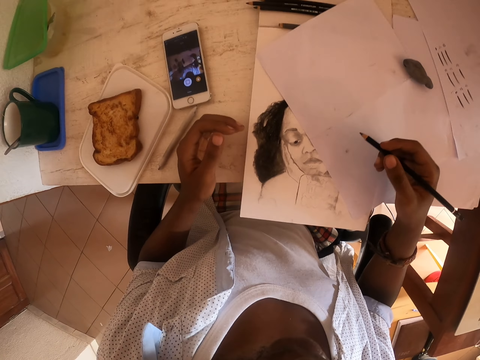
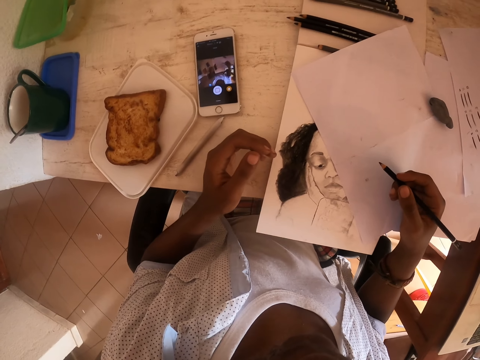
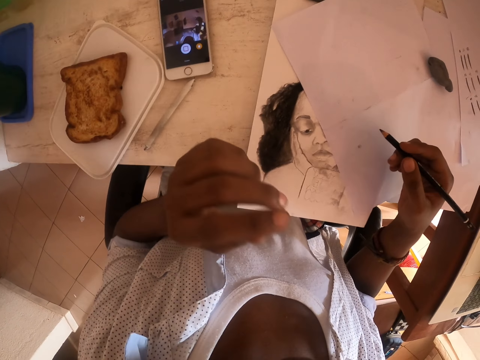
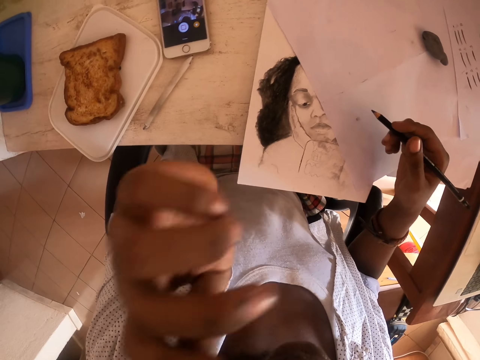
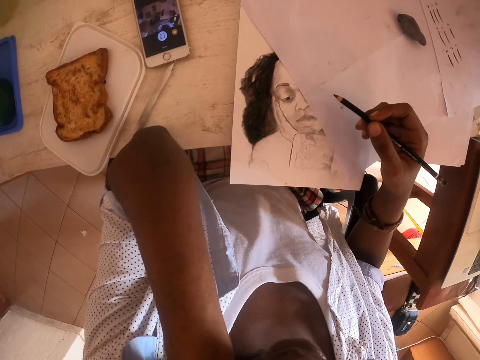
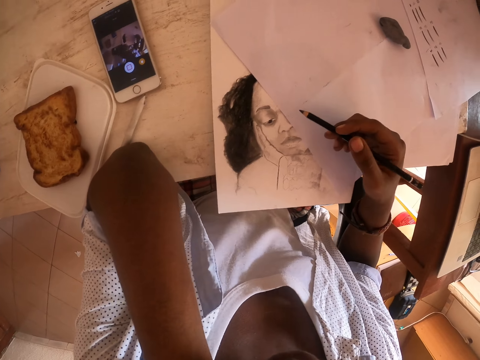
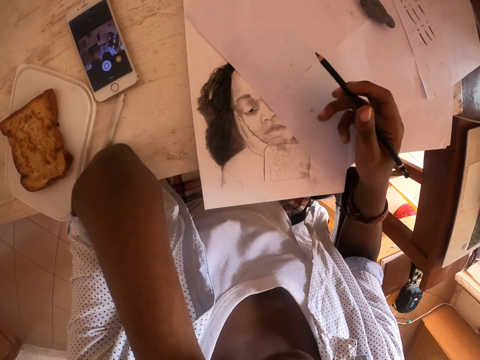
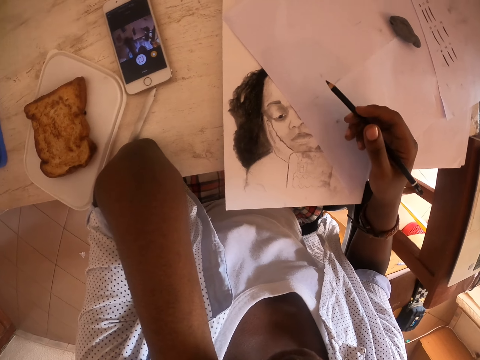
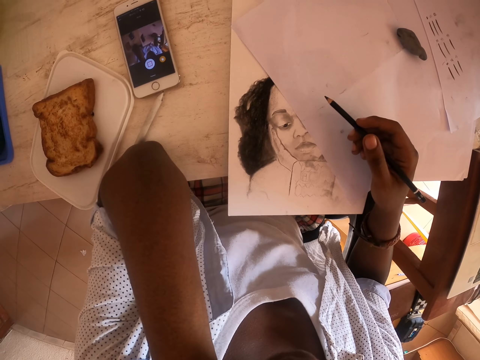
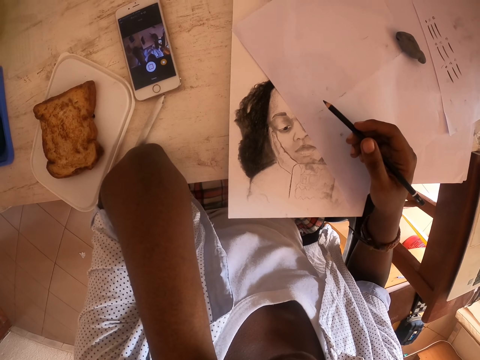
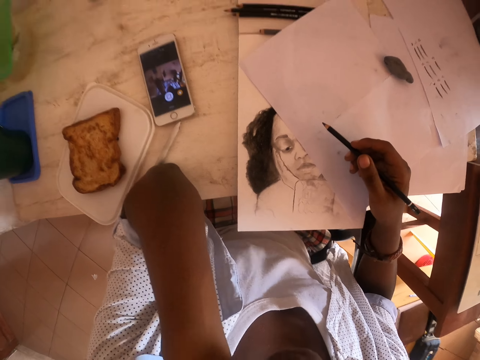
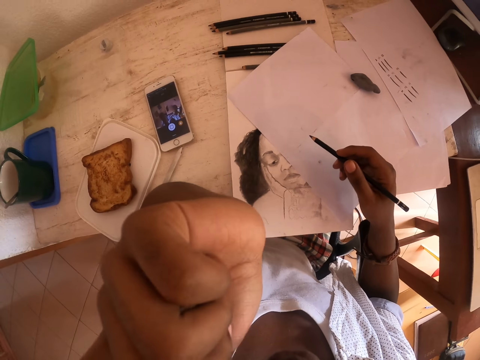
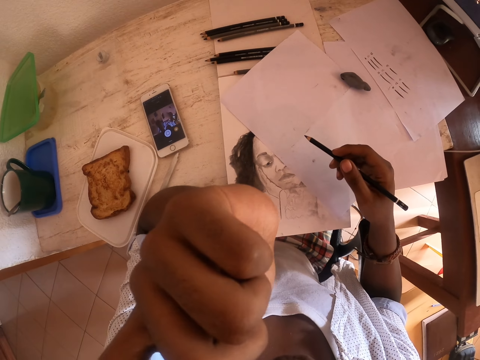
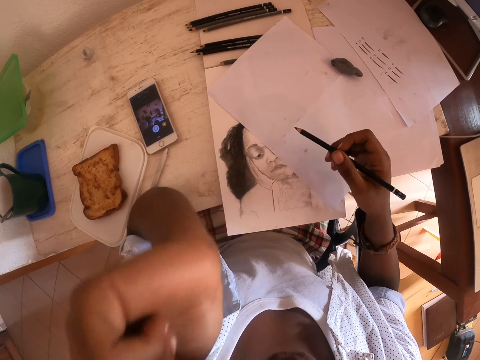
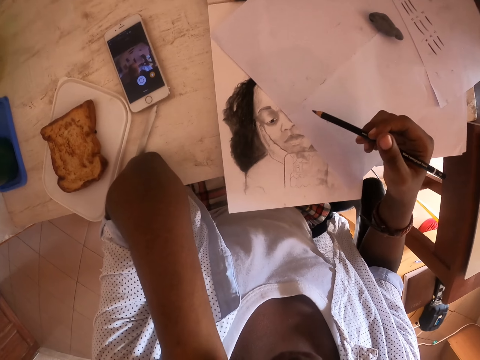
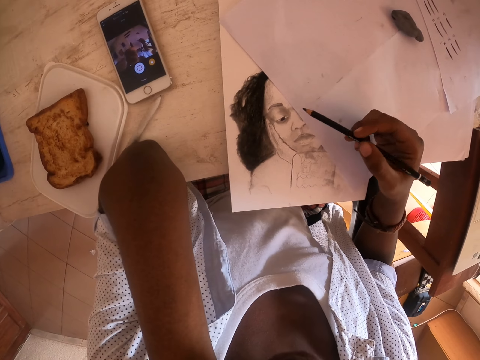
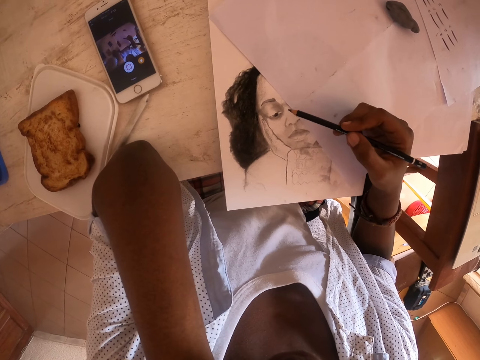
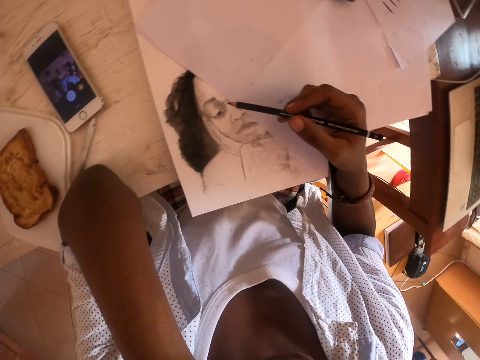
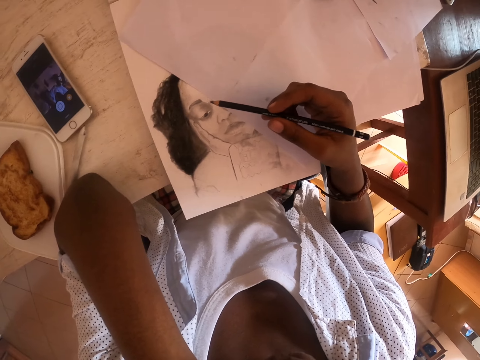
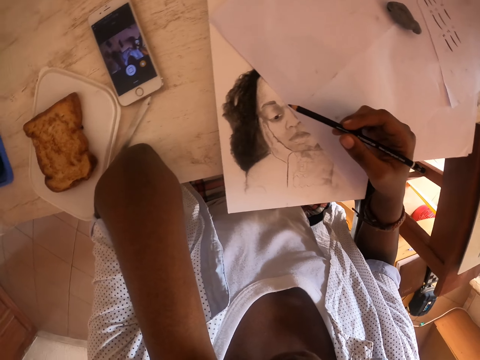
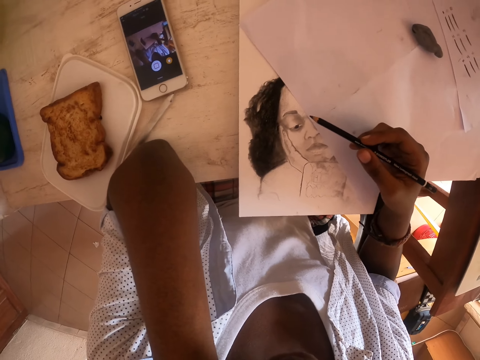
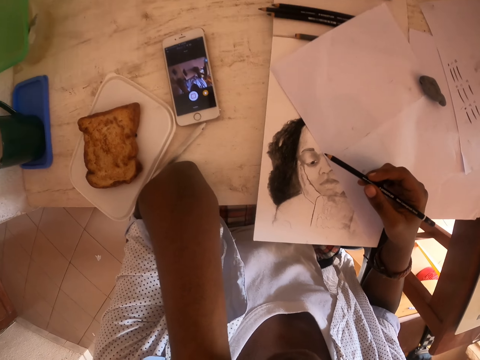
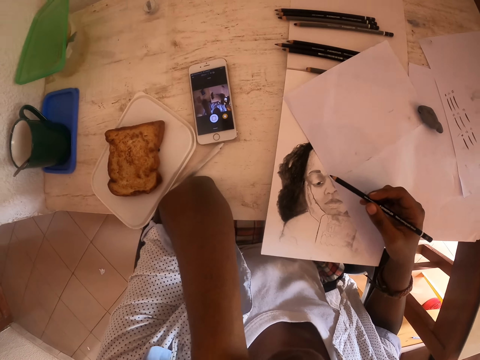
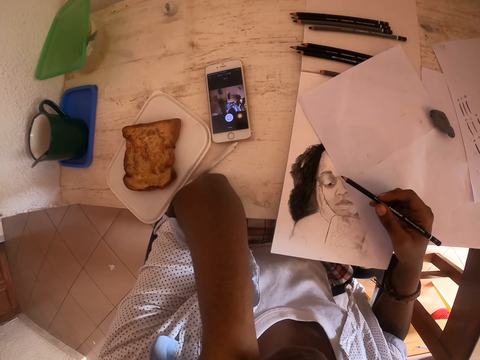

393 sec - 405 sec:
The camera wearer picks up a pencil. He lifts his hand.

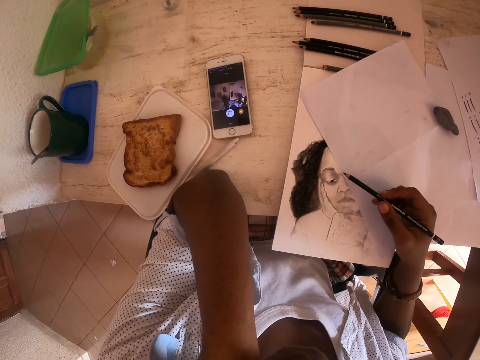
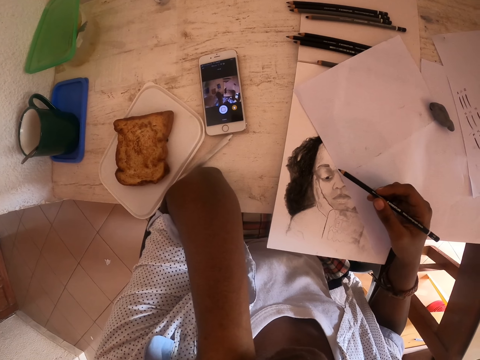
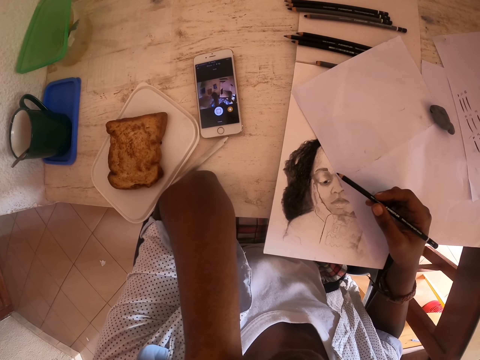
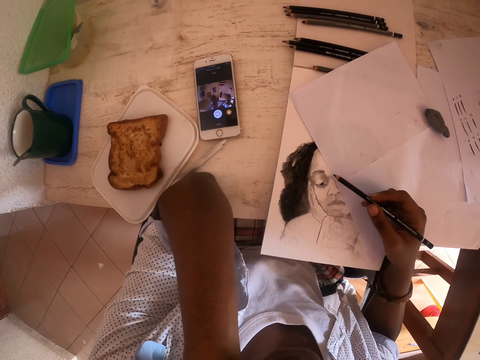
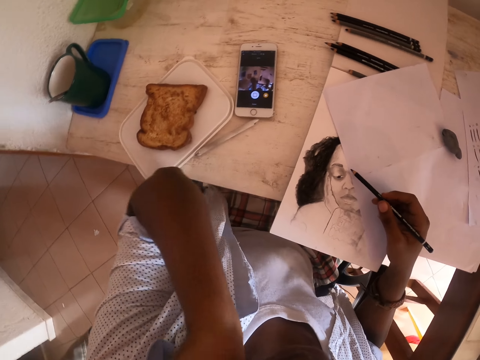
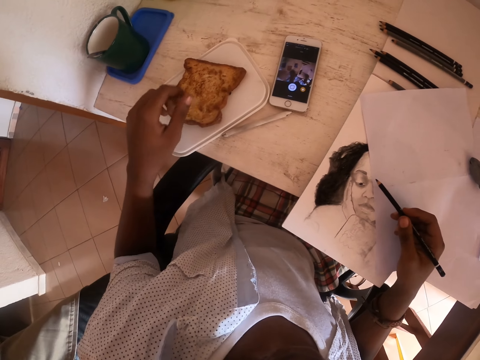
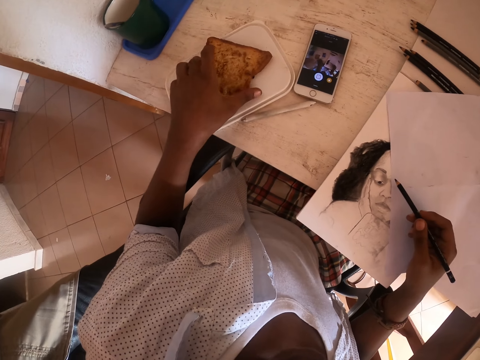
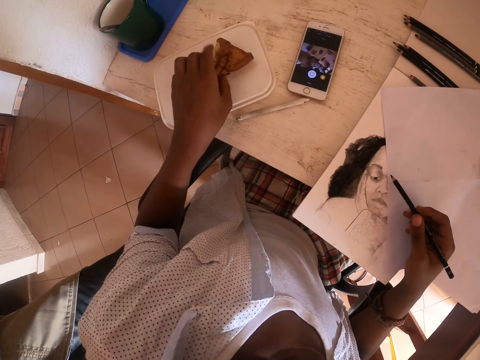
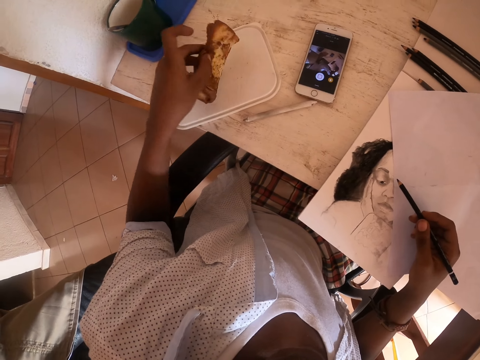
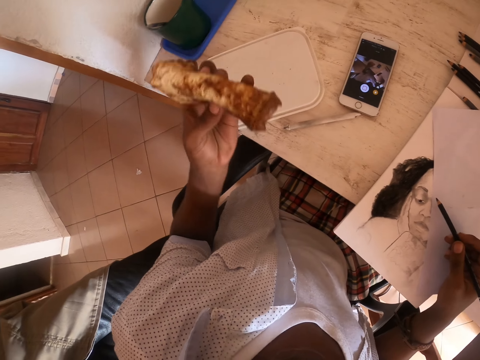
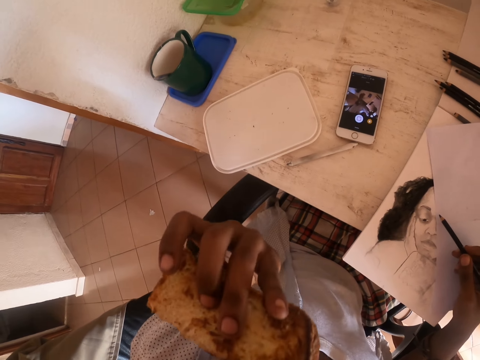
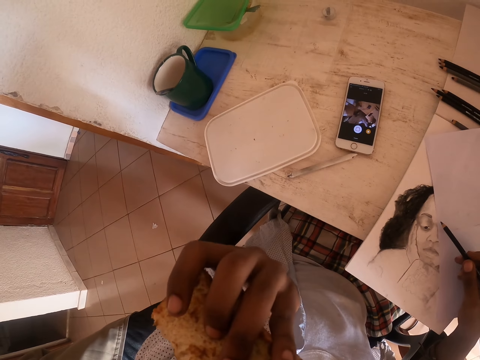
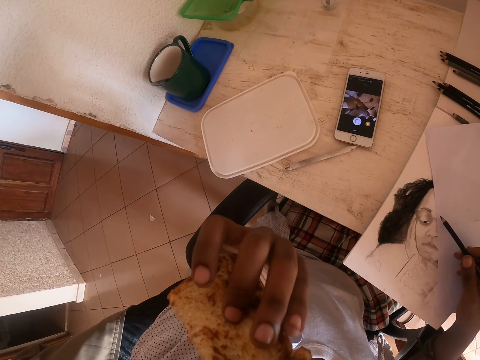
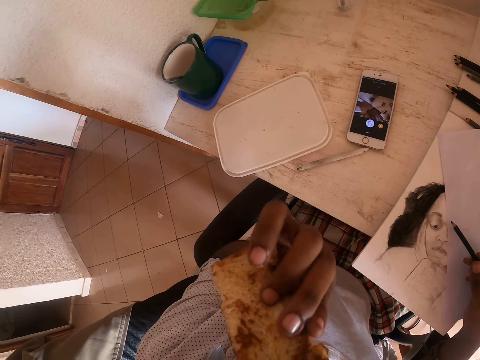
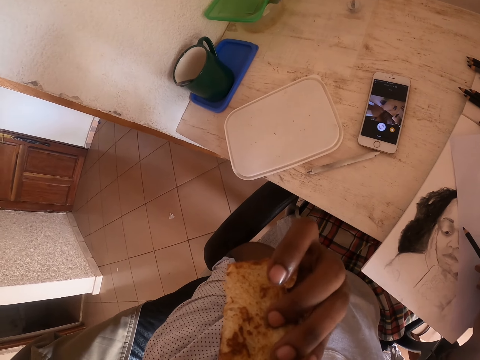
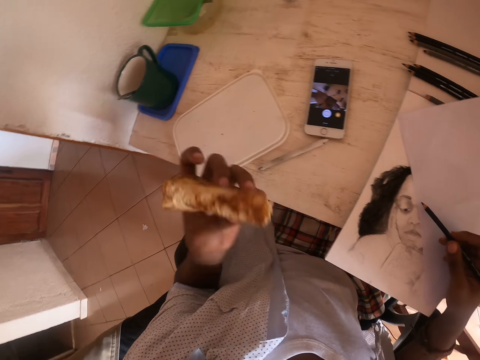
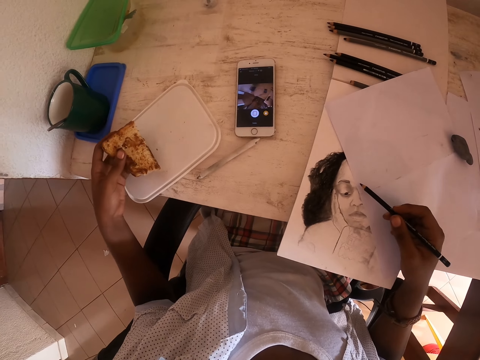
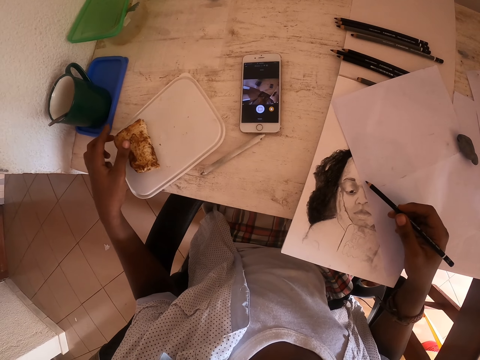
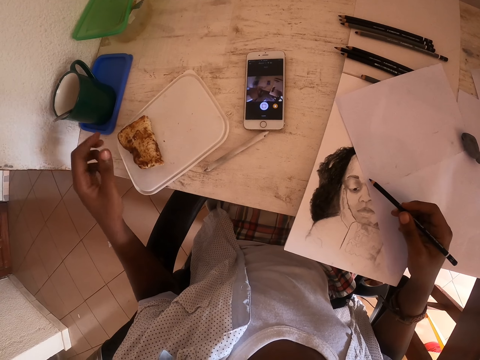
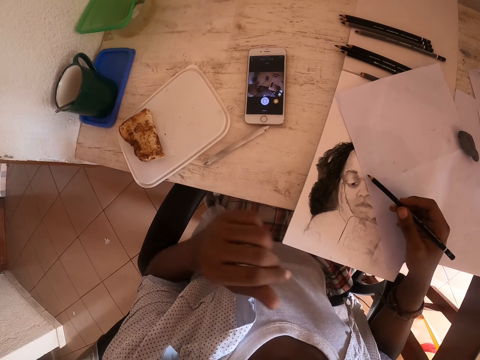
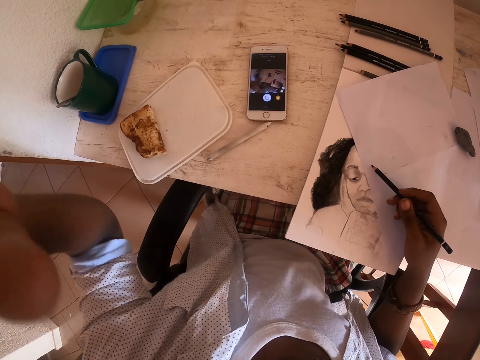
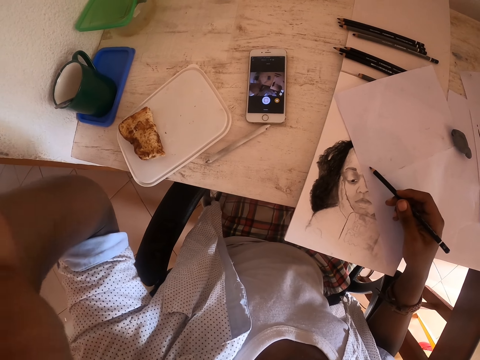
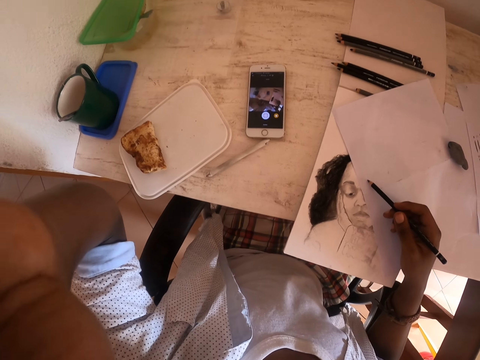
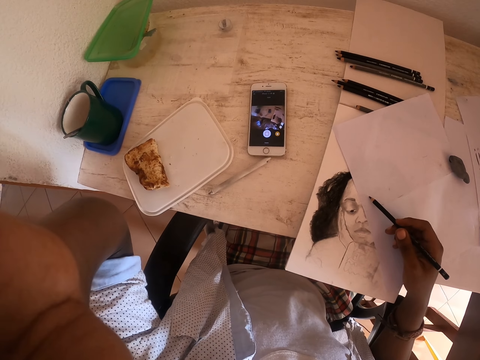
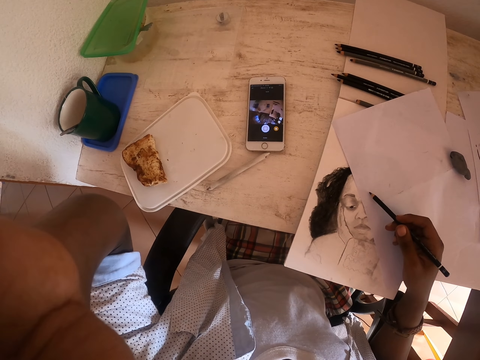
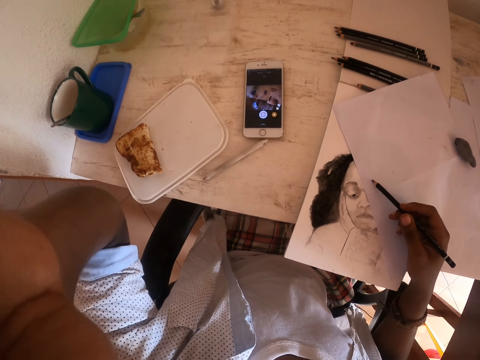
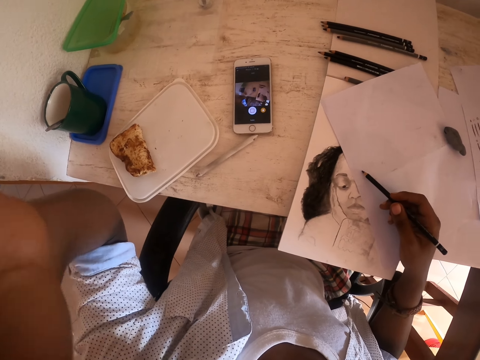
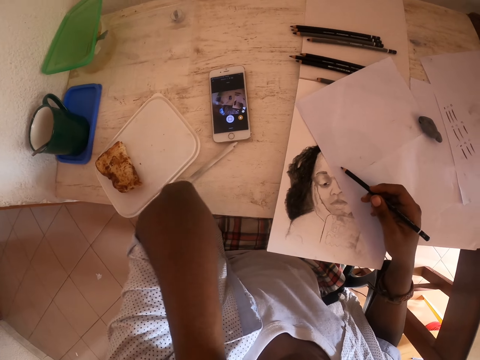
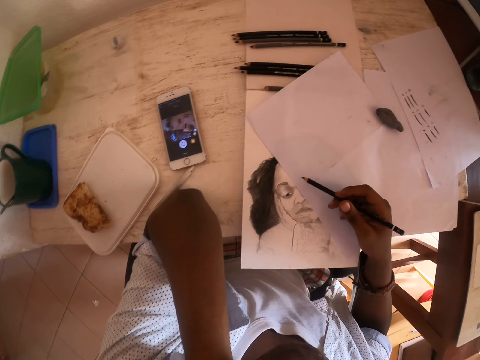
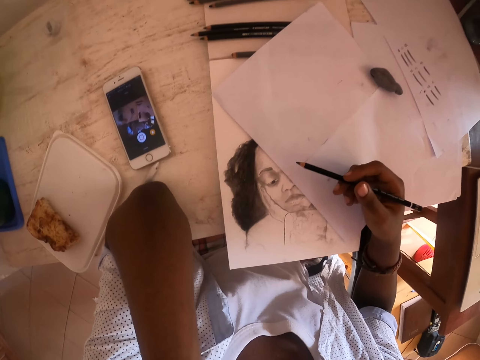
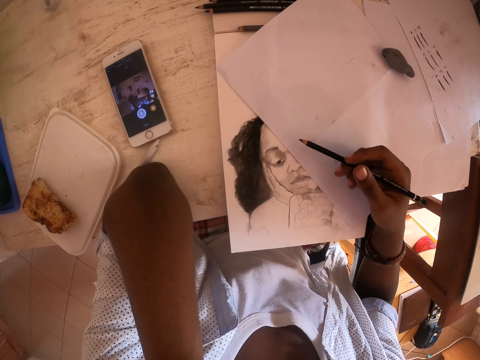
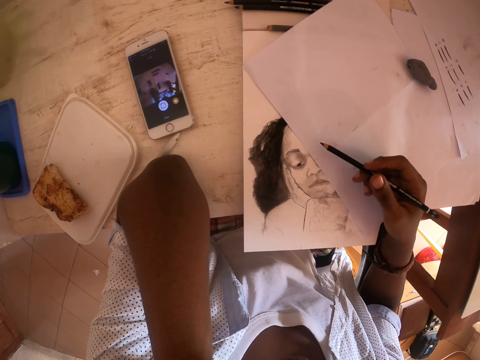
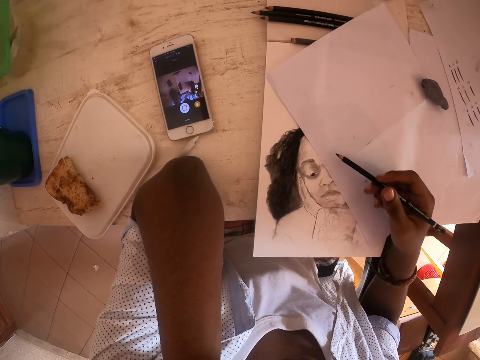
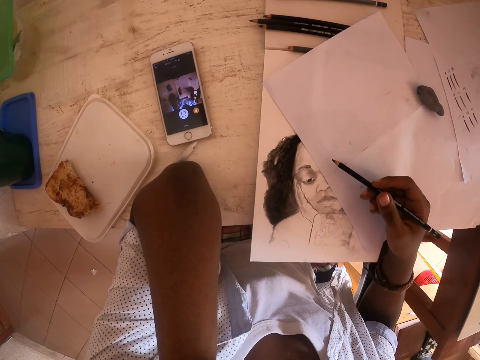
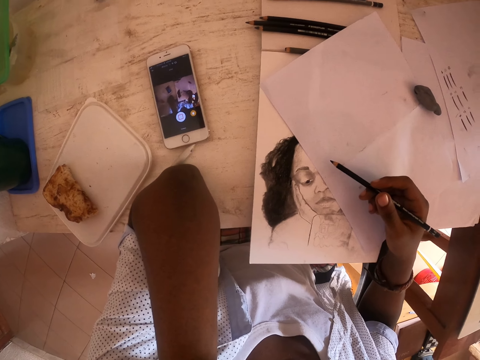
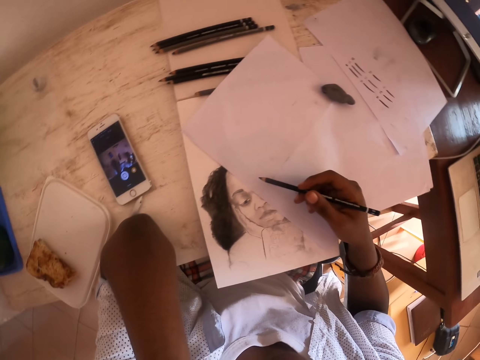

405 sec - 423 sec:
The camera wearer picks the bread. He eats the bread. He places the bread on the plastic container cover. He adjusts the camera. He lifts his hand. He stares at the drawing.
